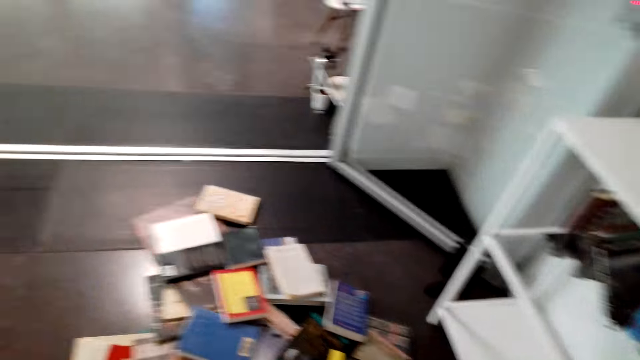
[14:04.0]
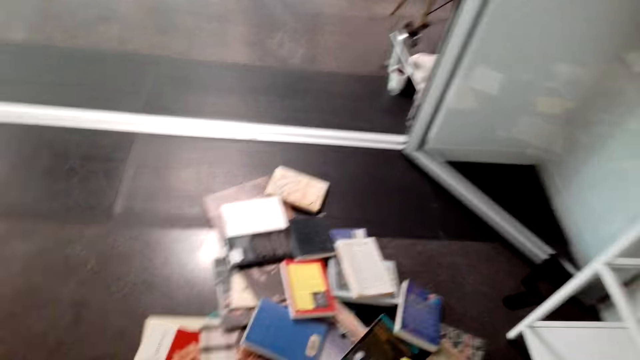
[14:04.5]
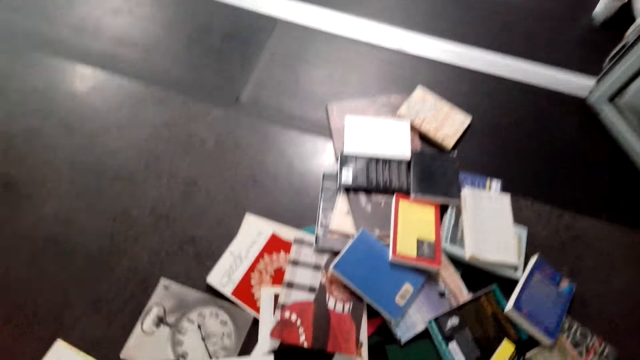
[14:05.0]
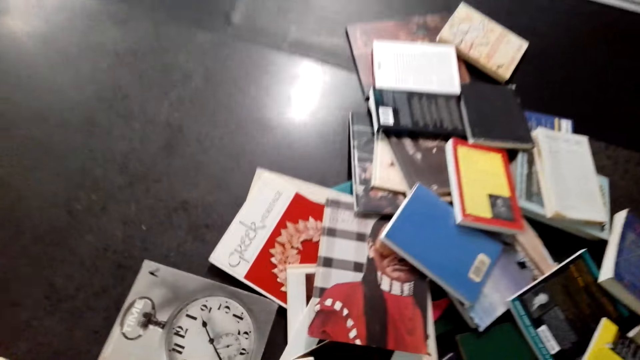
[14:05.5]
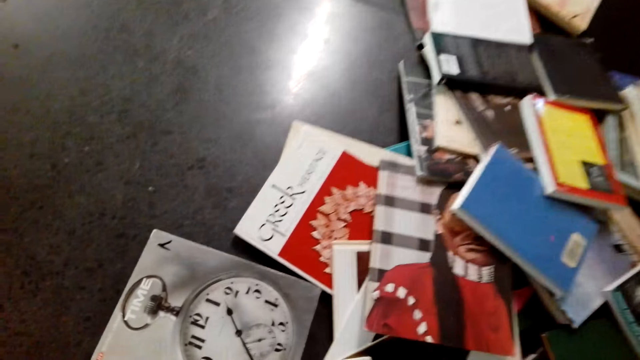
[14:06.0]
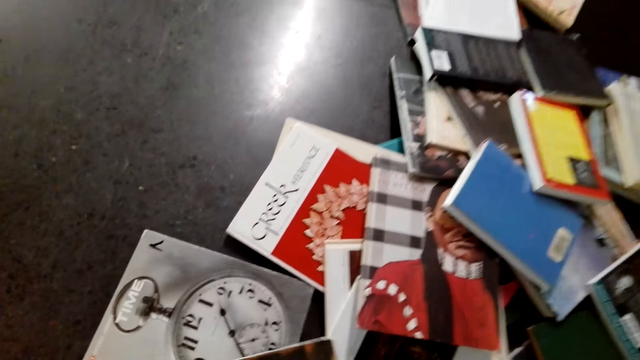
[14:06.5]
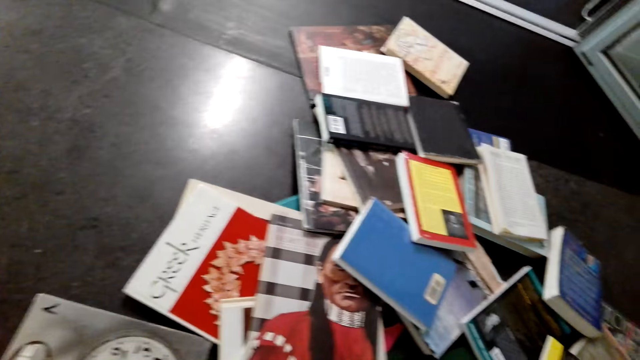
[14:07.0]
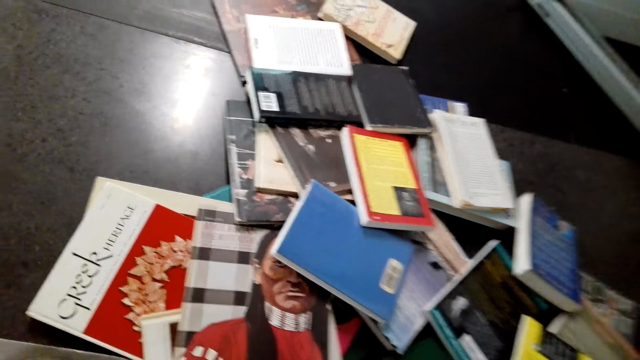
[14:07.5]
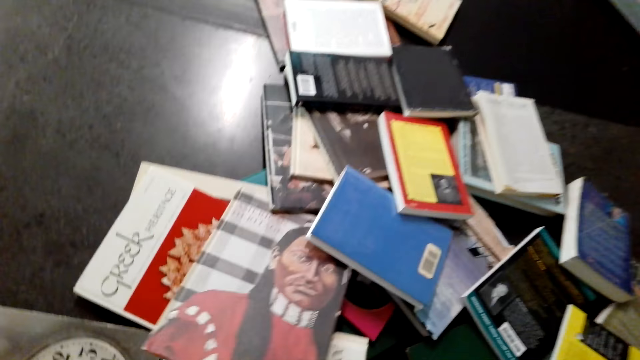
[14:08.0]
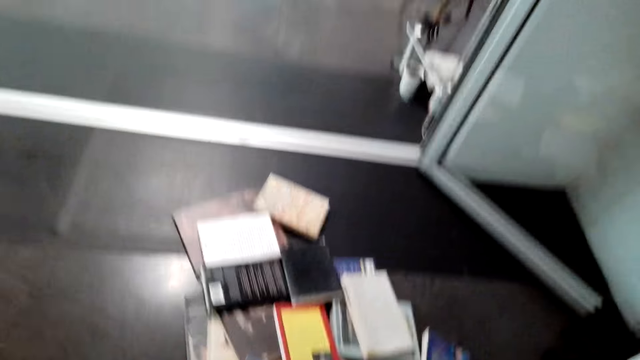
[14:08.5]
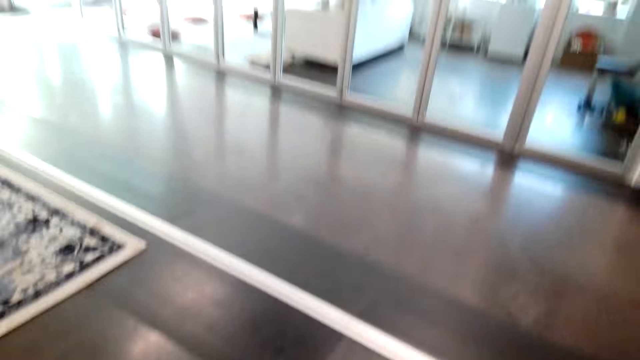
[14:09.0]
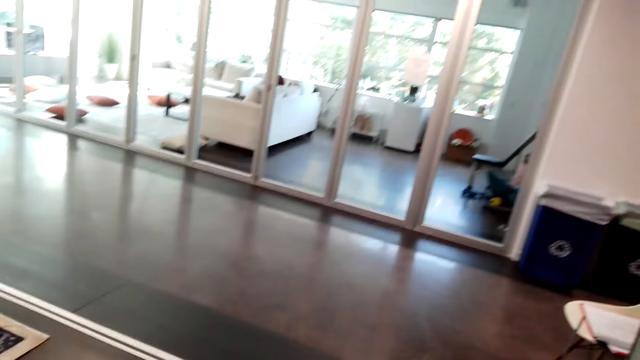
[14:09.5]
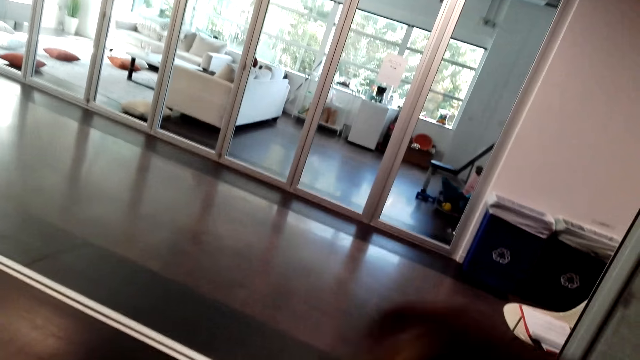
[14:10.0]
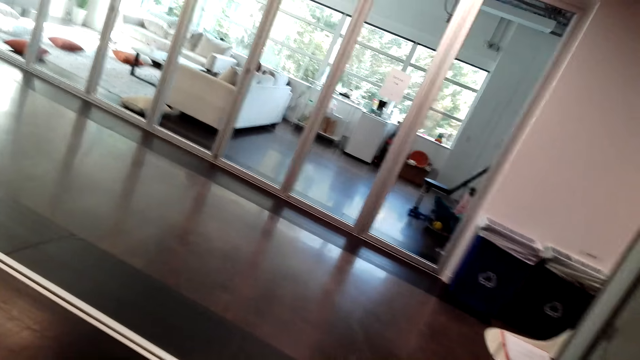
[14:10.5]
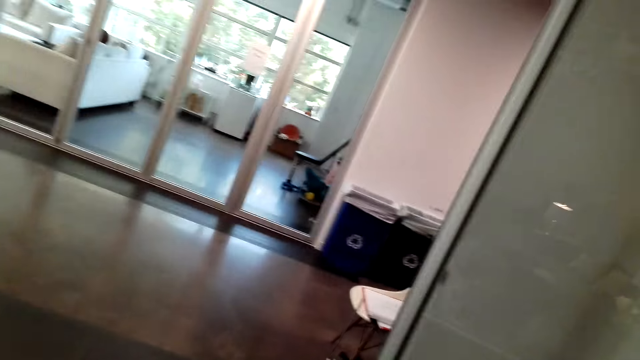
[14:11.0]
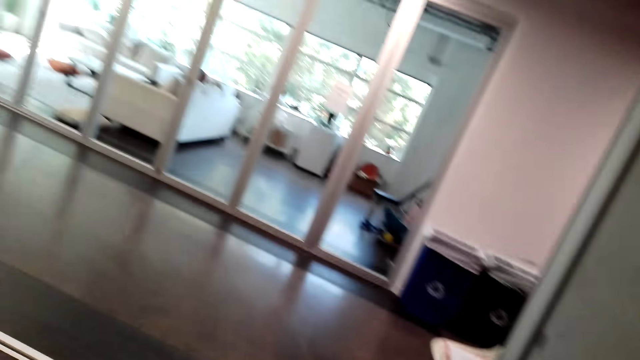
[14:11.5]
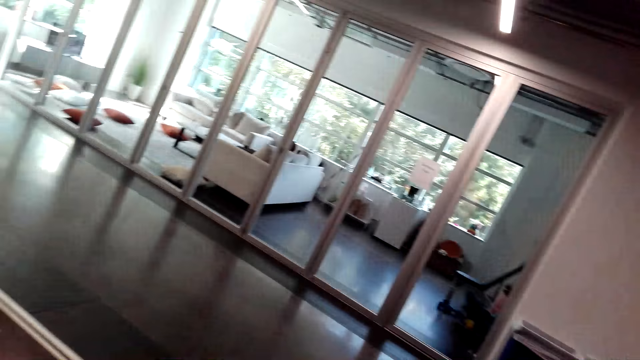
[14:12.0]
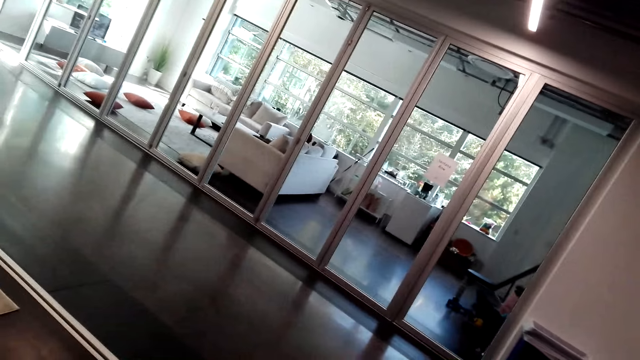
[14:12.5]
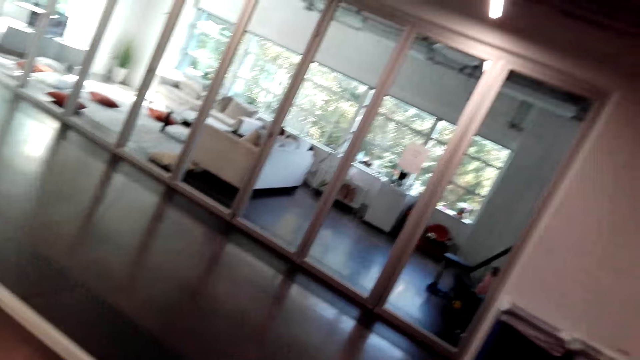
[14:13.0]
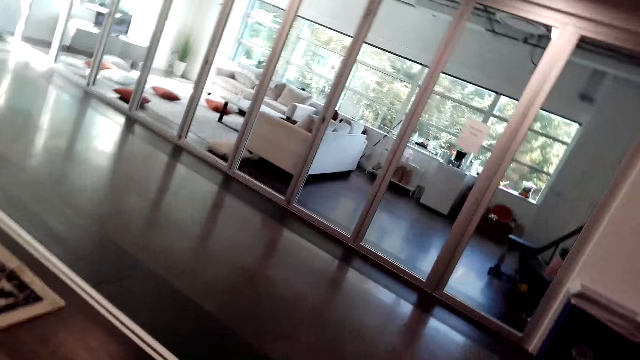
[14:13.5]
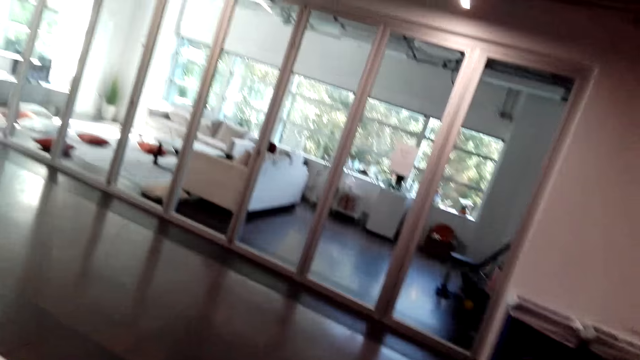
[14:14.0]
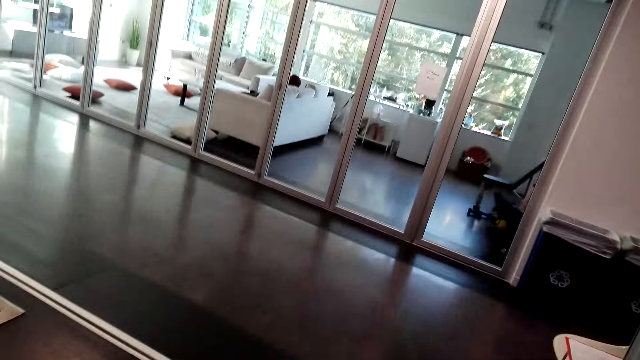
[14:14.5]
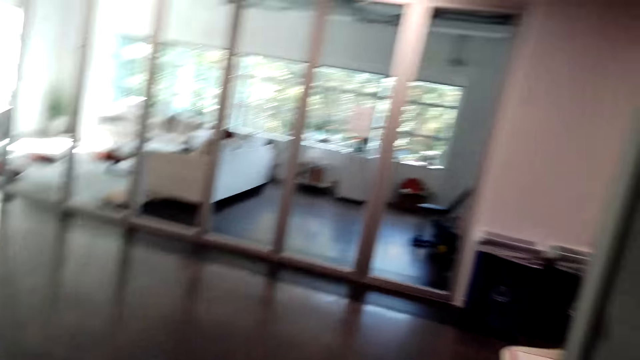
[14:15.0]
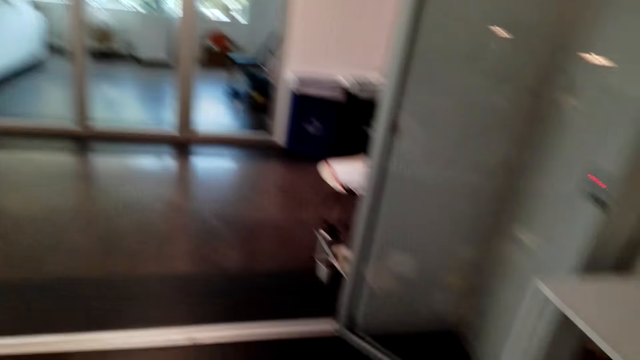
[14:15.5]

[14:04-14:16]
The camera wearer picks up another book from the floor.

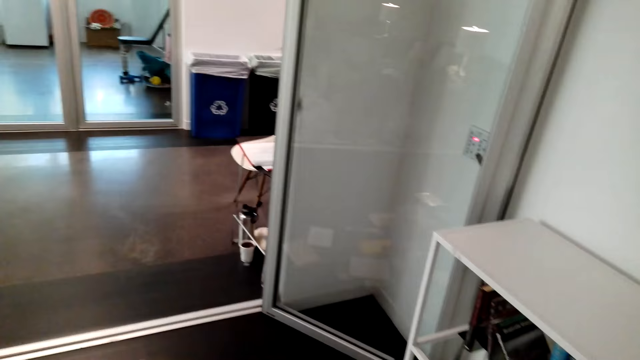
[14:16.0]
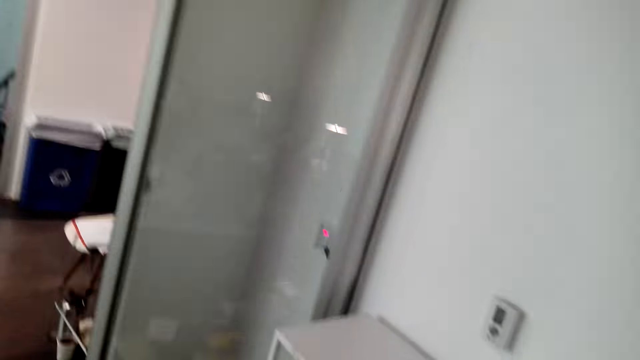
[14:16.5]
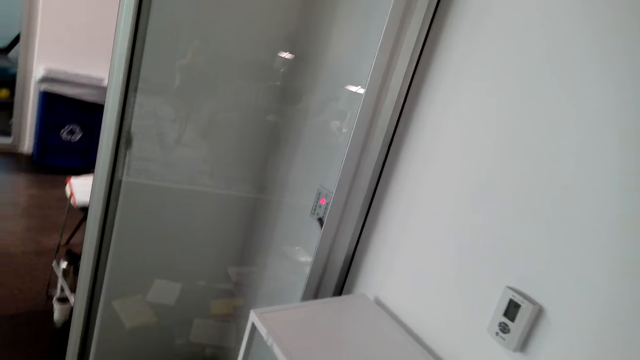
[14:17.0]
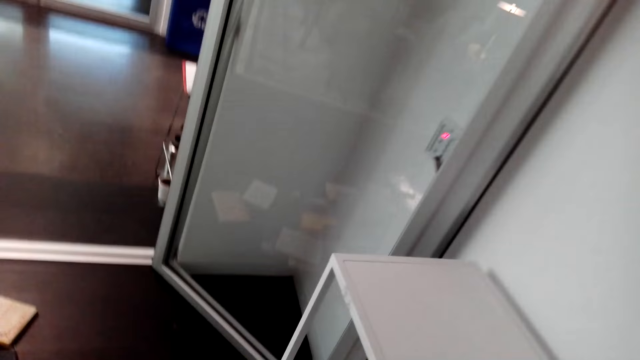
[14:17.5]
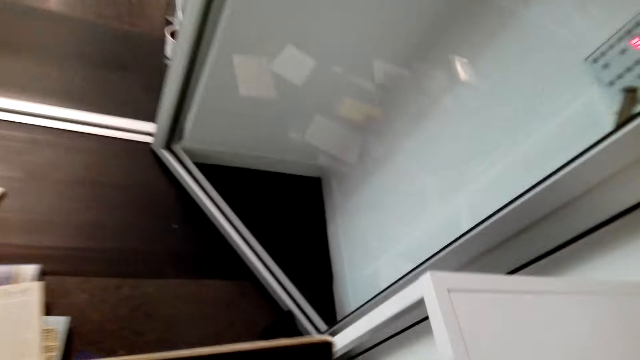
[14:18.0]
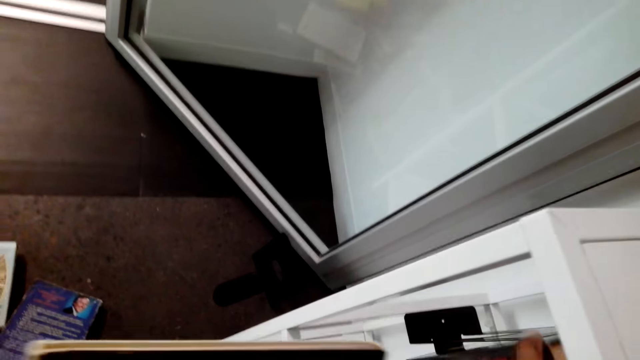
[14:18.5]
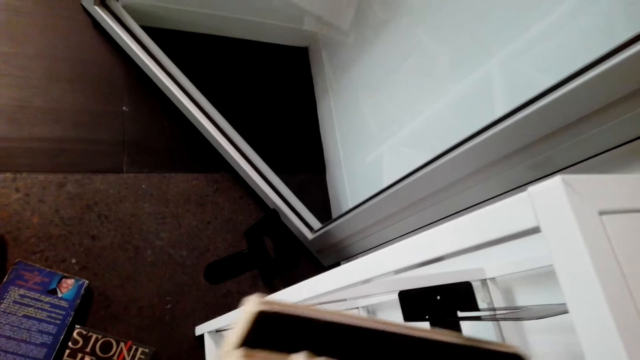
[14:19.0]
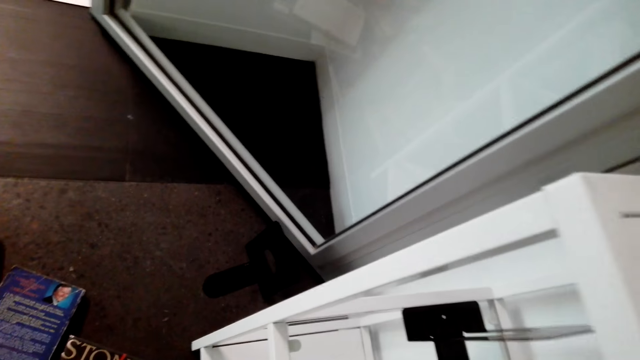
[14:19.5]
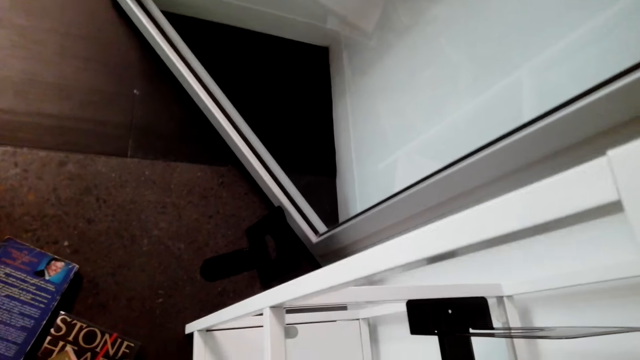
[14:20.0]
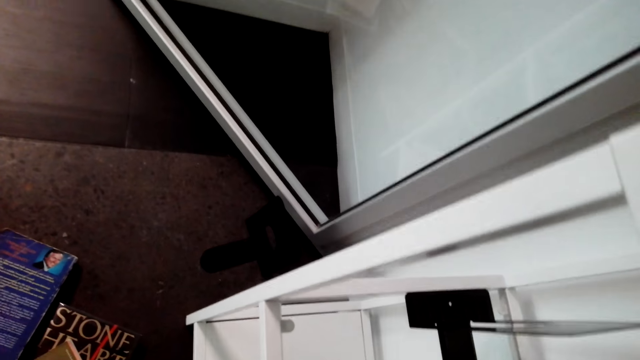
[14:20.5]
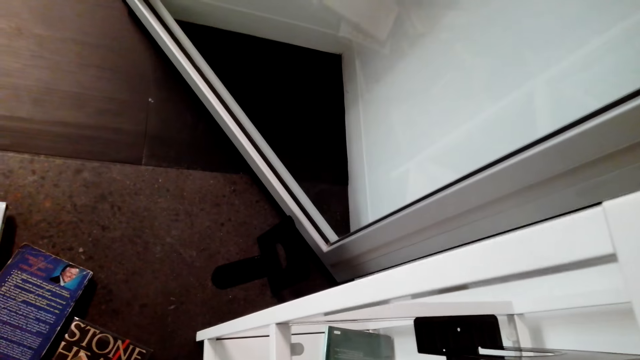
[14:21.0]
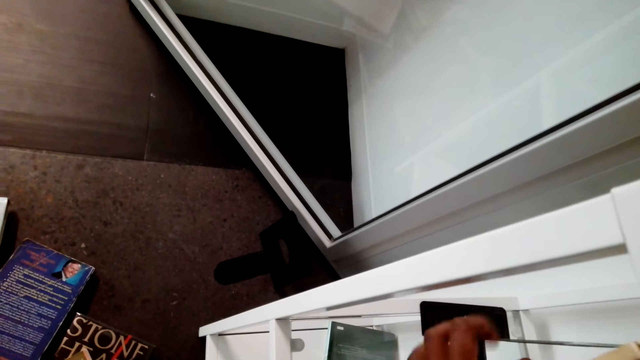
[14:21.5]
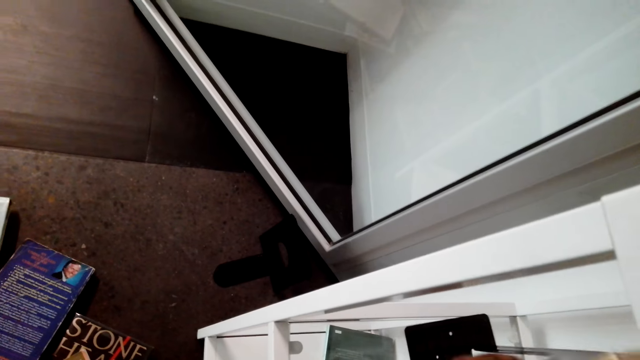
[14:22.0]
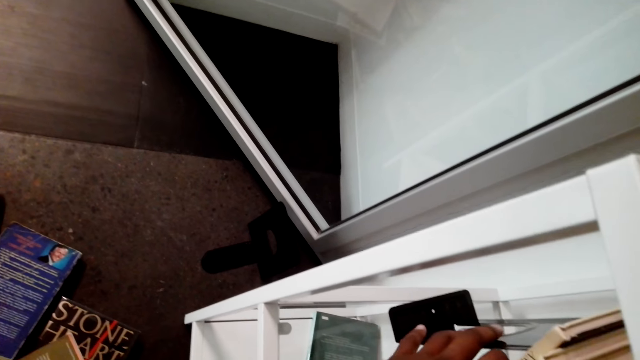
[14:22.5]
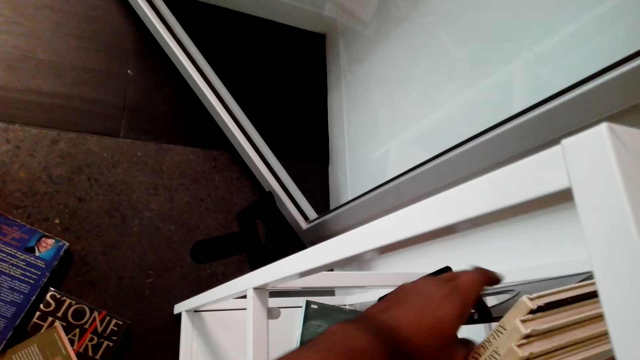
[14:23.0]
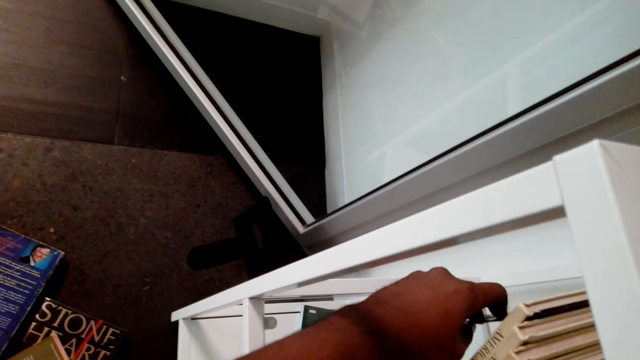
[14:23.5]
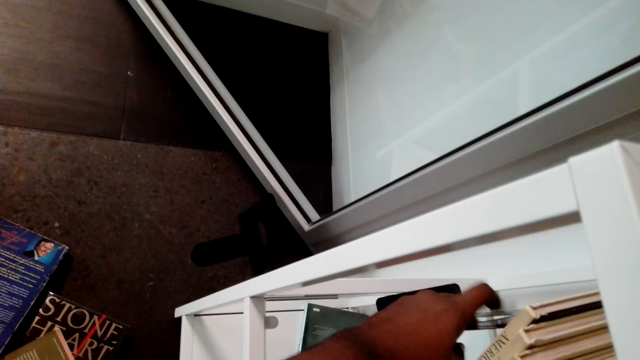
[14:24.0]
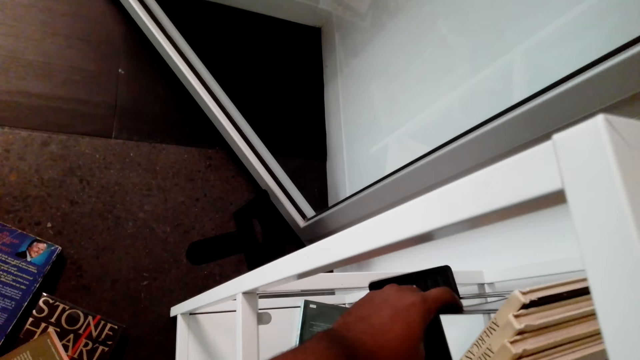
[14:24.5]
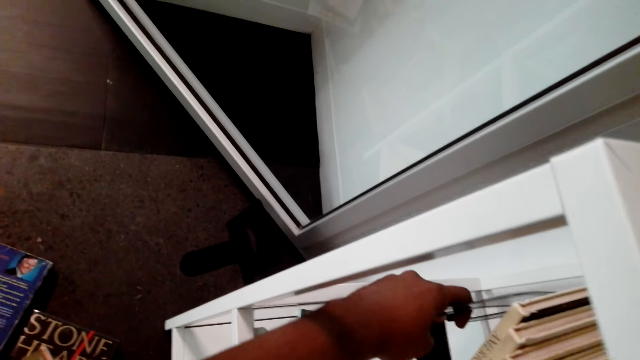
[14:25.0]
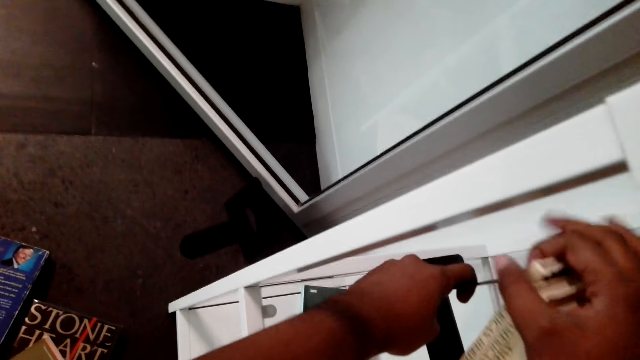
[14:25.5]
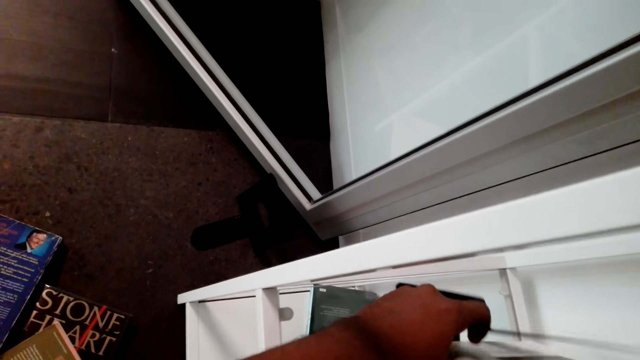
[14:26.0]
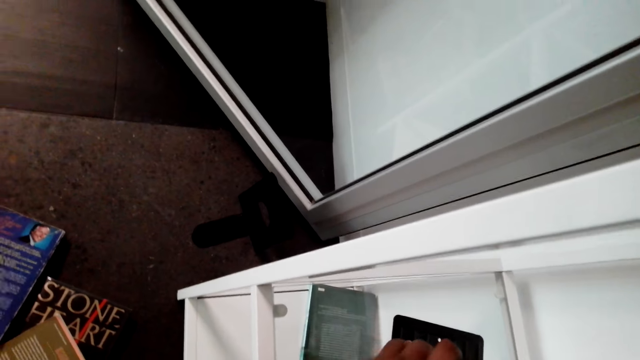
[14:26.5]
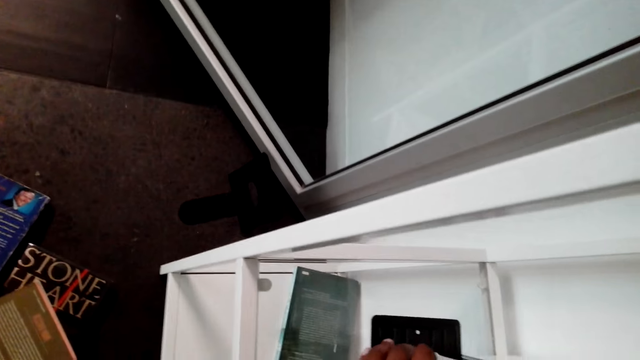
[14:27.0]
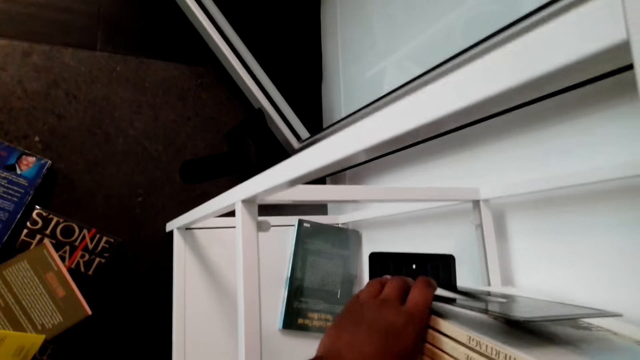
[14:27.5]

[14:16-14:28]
The camera wearer puts the book in the shelf. They arrange the books in the shelf.
